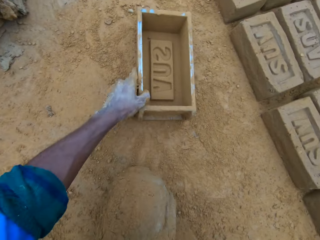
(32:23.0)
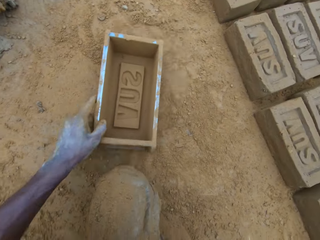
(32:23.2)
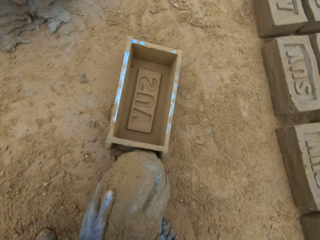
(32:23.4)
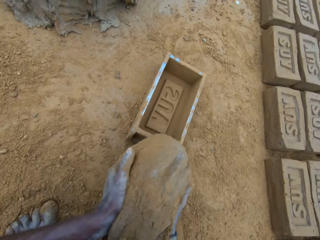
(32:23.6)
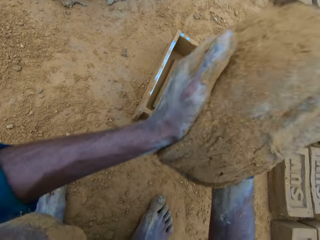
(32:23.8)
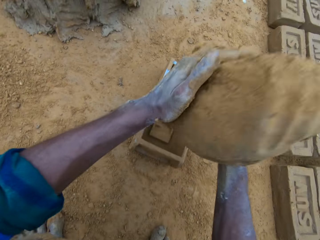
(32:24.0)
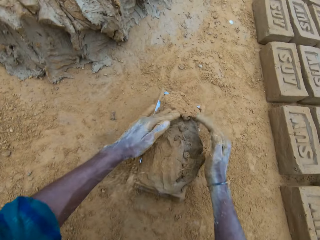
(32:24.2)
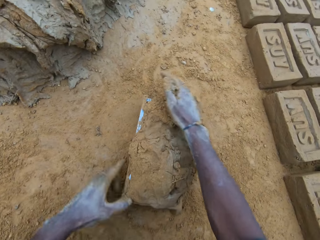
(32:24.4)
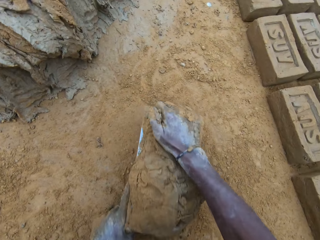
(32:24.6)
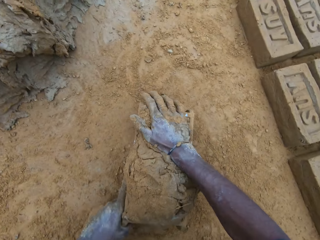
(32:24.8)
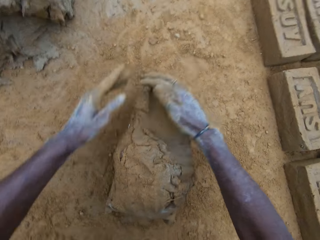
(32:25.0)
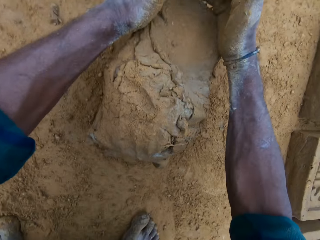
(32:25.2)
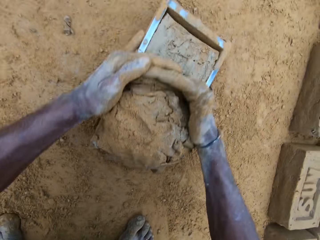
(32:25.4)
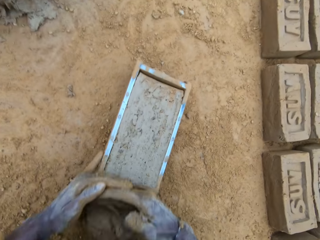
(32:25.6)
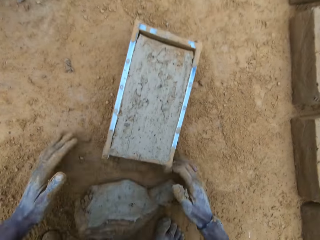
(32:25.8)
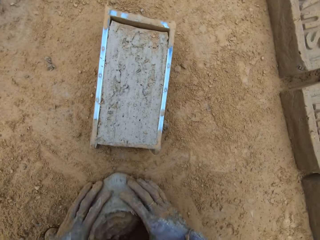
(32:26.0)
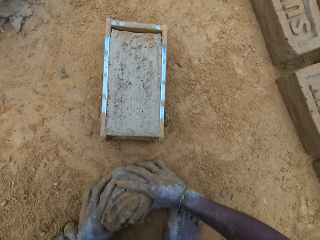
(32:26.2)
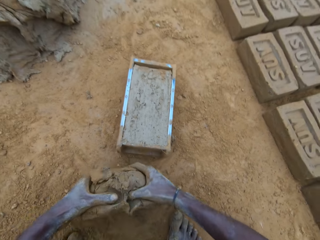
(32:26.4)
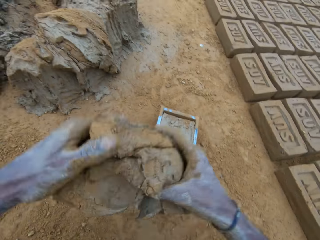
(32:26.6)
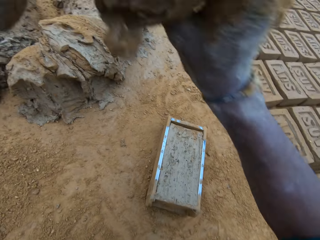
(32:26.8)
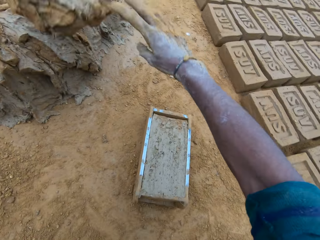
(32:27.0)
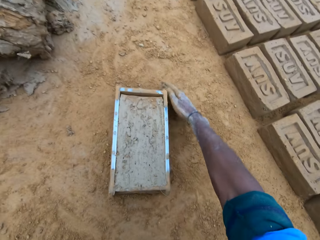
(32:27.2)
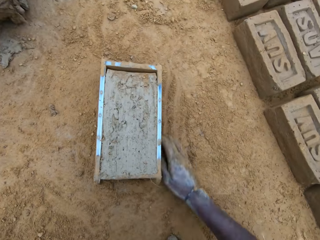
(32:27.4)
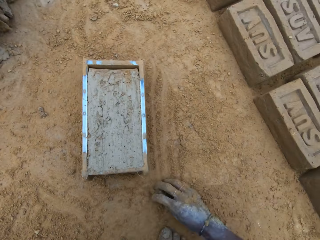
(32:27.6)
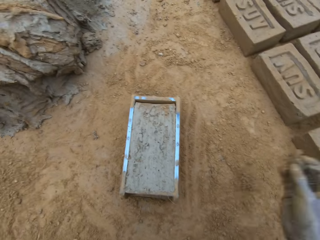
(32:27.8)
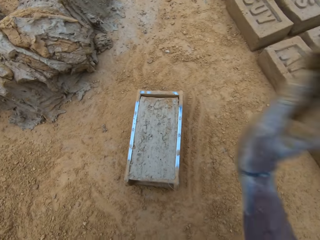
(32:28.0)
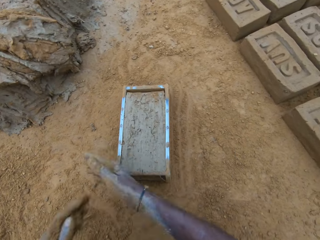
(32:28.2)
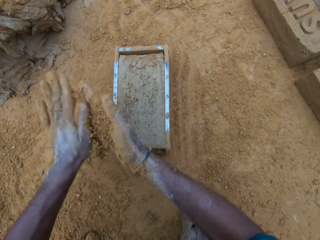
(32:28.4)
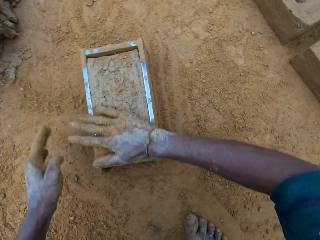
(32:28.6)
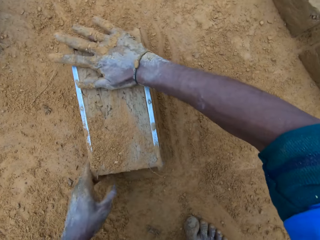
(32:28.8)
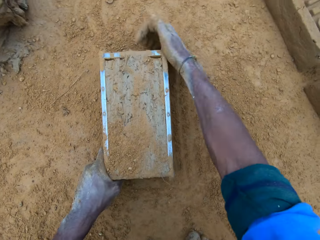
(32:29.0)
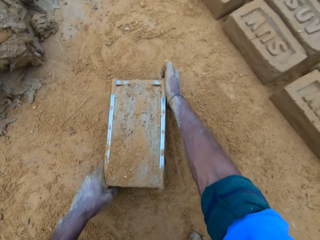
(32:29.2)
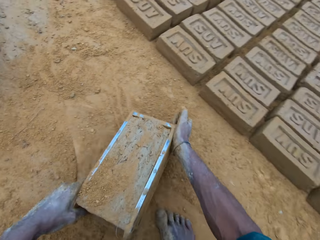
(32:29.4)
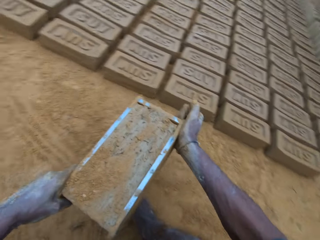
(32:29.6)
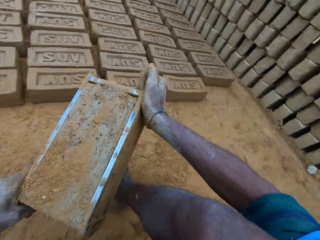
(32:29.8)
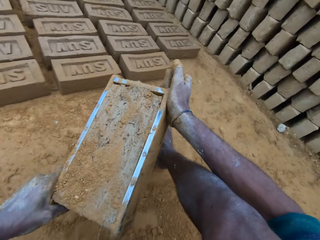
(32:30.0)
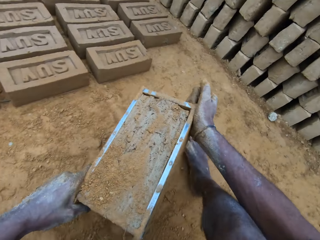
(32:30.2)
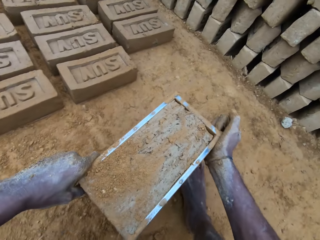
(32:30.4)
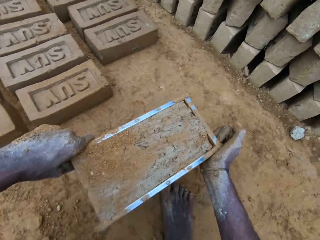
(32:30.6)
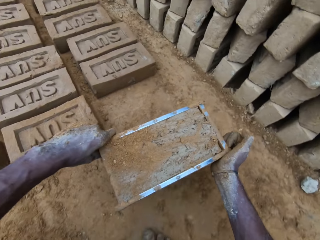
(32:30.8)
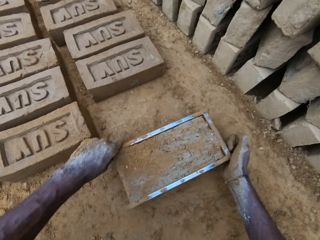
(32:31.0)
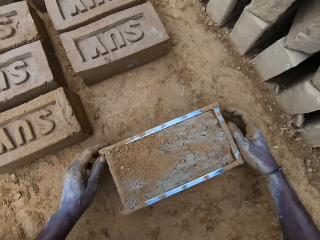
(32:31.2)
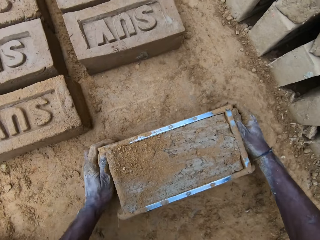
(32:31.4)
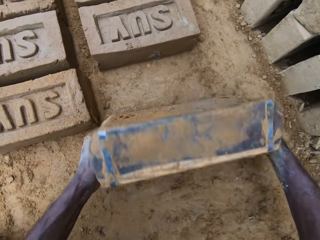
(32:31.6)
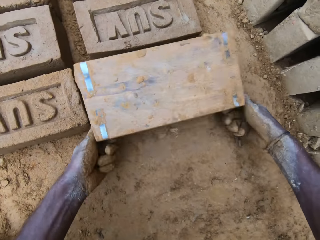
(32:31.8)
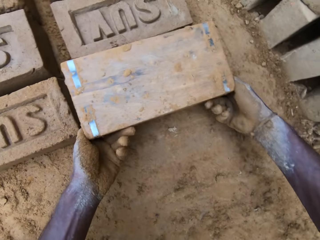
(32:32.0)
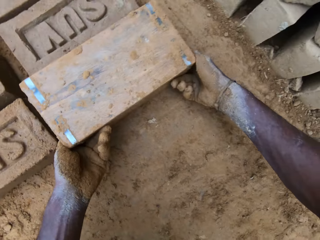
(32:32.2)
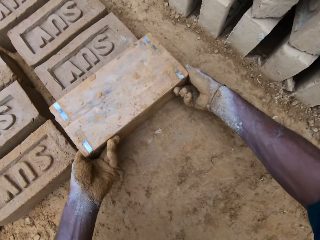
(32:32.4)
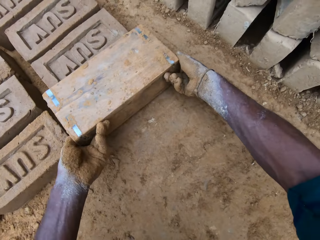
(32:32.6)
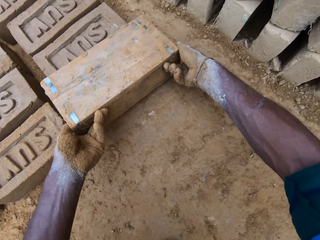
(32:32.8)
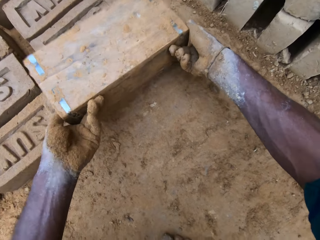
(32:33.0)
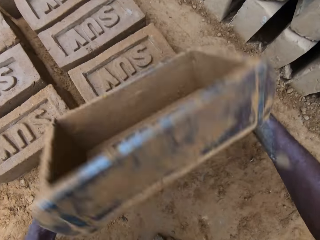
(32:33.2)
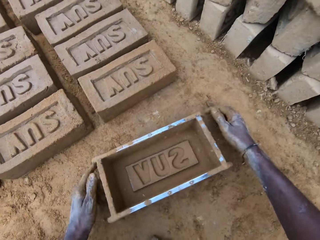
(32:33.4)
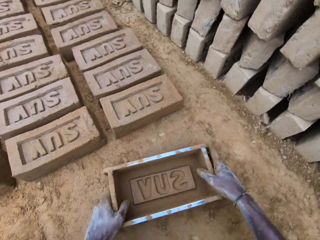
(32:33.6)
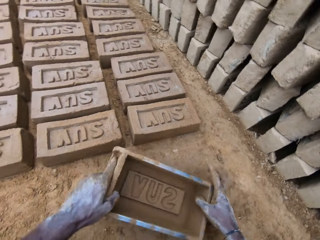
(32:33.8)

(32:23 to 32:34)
The camera wearer shifts mud on the ground. He moves the brick mold. He drops the concrete in the brick mold. He hits the brick mold on the ground. He compresses the mud. He cuts the mud from the mold. He picks up the concrete from the ground. He throws the concrete on concrete. He picks concrete from the ground and throws the concrete. He rubs the sand on his hands. He holds the mud in the mold. He puts the sand on the concrete. He moves the brick mold. He drops the mold. He flips the brick mold. He lifts the mold and drops the mold.

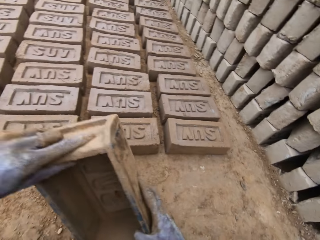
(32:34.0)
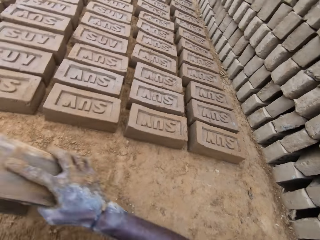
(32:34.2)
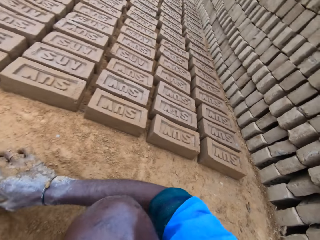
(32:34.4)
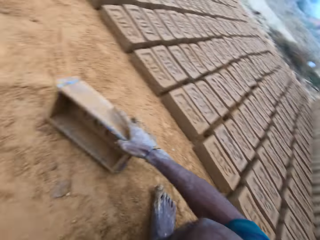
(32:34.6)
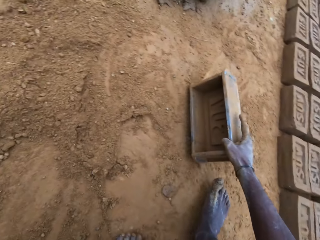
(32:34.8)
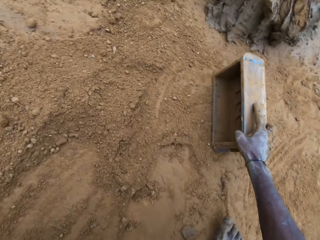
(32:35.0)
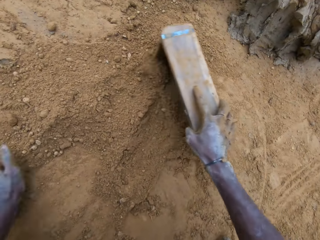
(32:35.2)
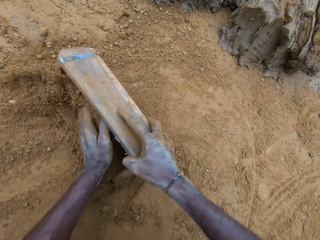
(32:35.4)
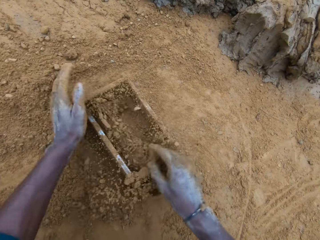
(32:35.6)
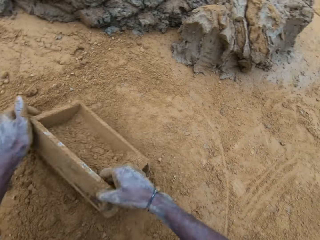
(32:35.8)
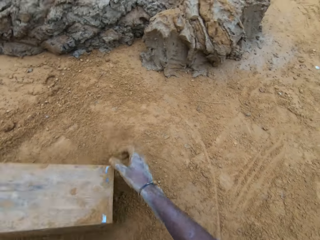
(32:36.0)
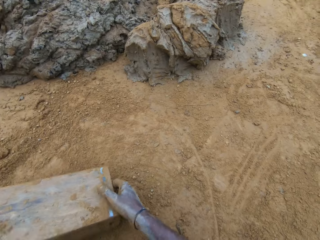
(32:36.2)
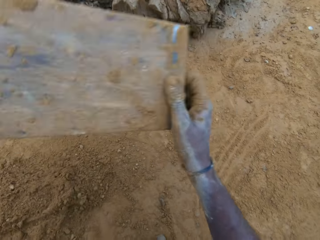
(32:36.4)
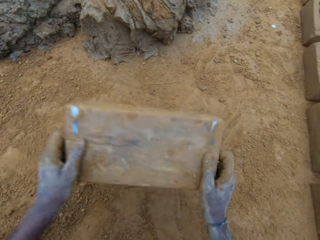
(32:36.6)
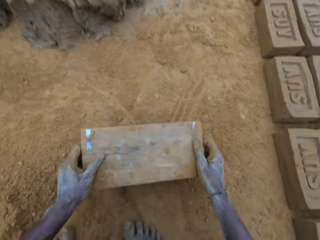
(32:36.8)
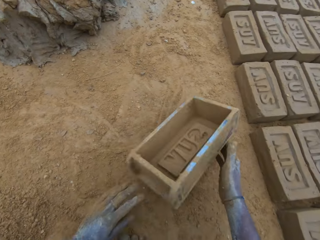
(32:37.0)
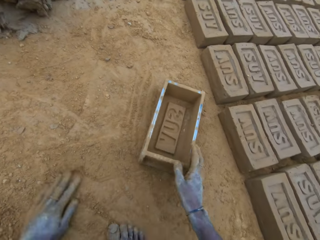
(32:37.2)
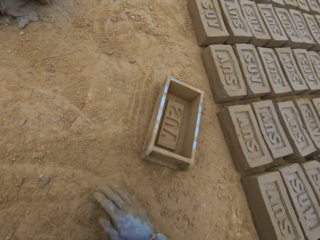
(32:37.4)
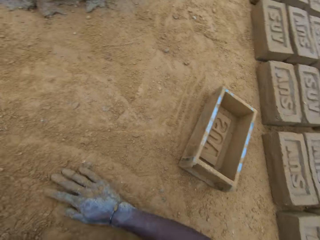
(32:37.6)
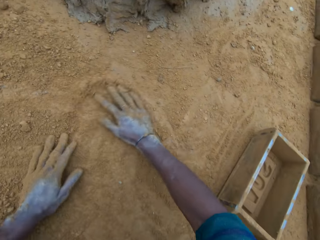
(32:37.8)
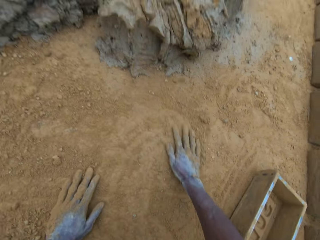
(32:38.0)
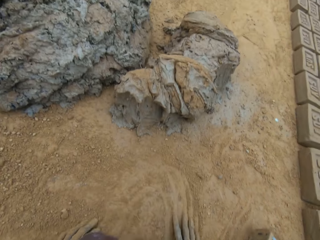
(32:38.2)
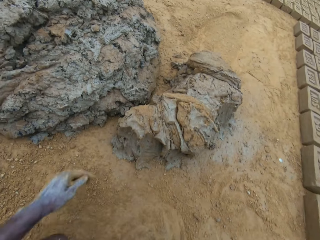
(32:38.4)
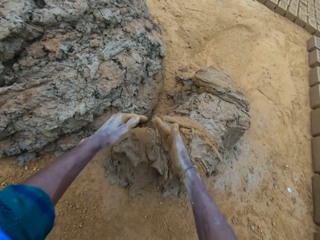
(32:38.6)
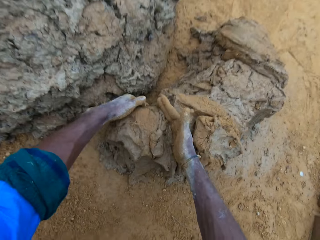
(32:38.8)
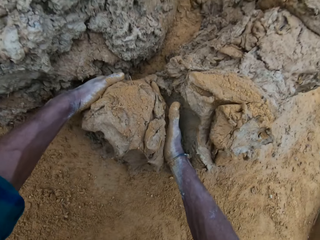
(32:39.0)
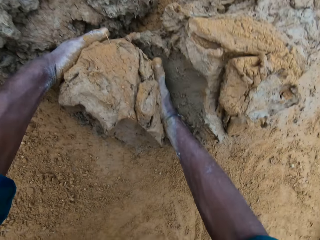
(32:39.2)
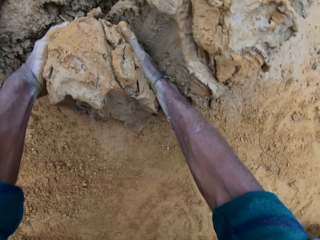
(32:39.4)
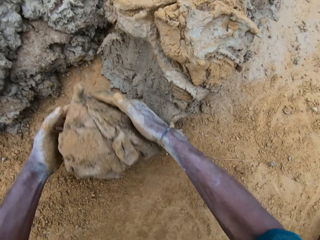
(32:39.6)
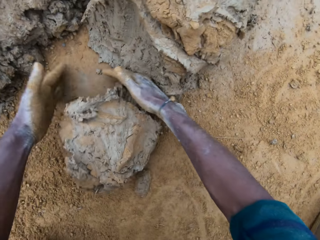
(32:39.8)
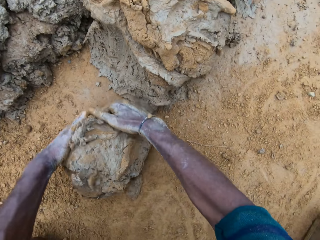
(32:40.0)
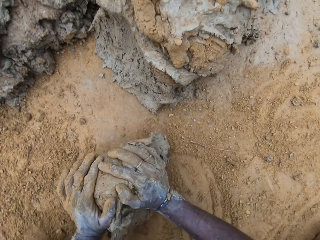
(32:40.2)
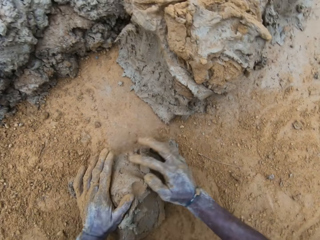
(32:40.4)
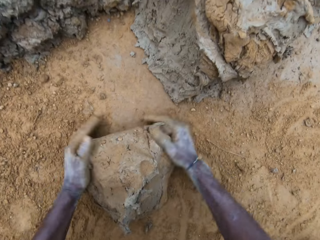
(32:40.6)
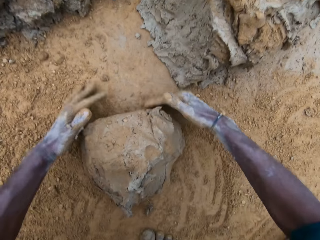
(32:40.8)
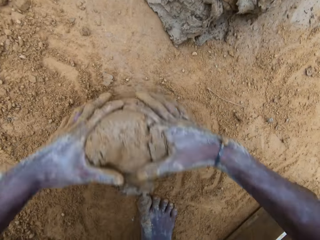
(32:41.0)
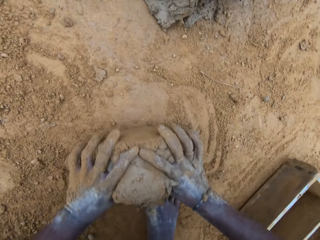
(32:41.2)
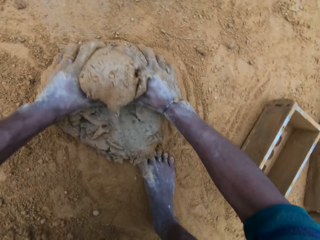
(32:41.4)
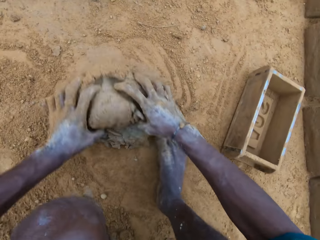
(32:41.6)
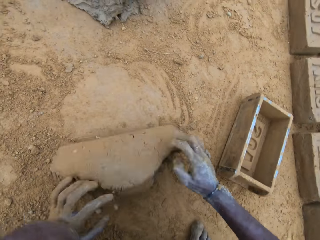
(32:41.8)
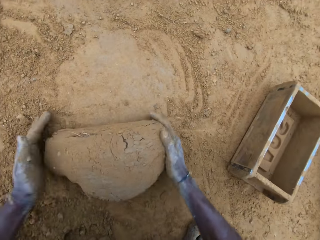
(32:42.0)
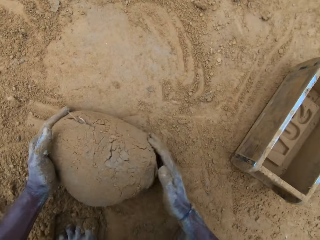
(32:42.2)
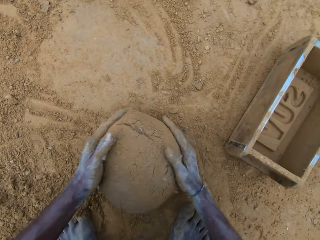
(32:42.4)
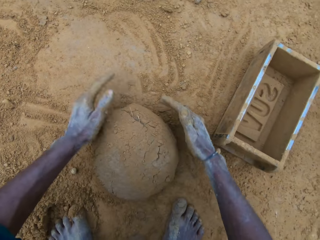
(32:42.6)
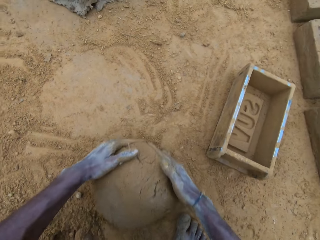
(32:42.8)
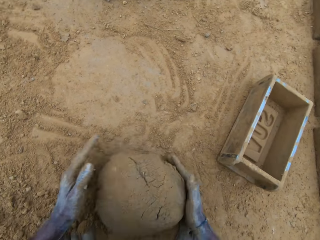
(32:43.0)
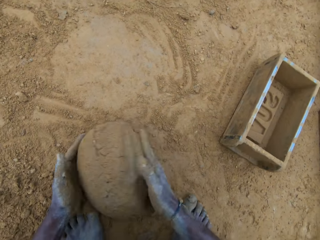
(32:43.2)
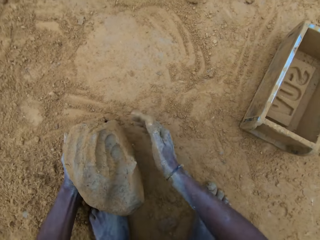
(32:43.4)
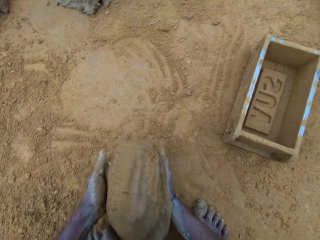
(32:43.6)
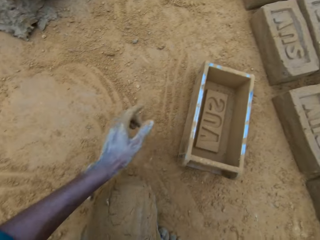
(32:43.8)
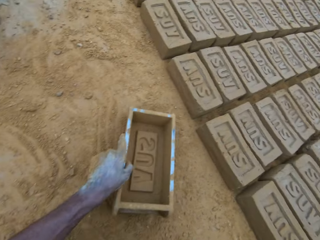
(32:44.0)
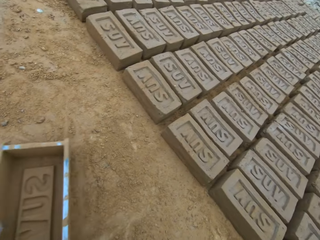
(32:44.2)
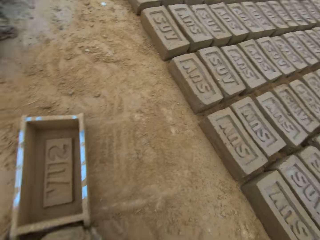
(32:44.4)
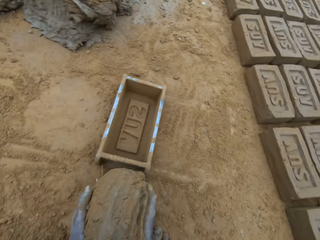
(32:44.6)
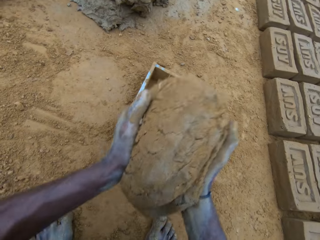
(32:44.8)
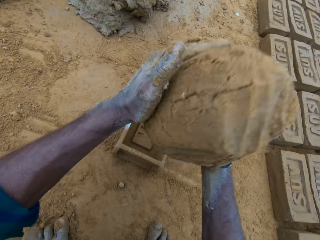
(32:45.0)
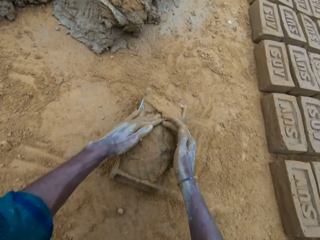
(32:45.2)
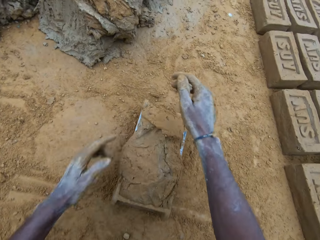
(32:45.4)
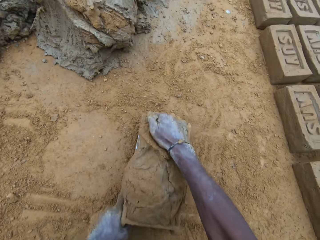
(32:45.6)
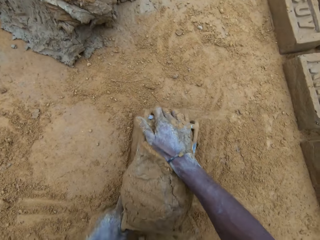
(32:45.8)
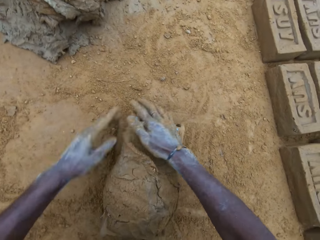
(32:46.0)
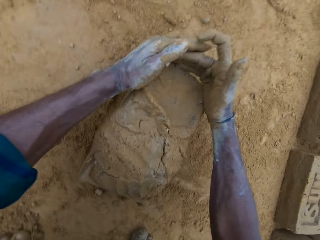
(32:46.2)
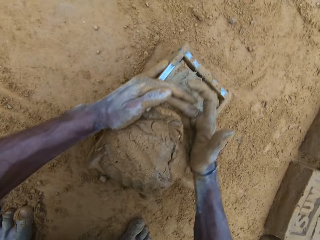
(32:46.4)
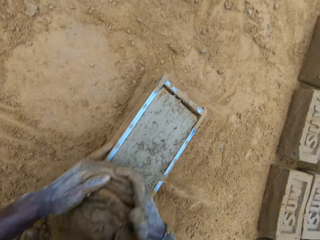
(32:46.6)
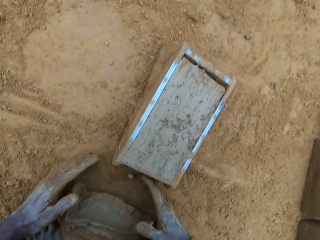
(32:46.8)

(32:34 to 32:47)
The camera wearer moves the brick mold. He wipes the mold with soil. He puts sand in the brick mold. He flips the brick mold, hits the brick mold on the ground and flips the brick mold. He drops the mold. He rubs his hands on the ground. He cuts the concrete. He scoops mud. He rolls the concrete on the ground. He picks up the concrete from the ground. He moves the brick mold on the ground. He drops the concrete in the brick mold. He compresses the mud in the mold. He hits the brick mold on the ground. He cuts the mud from the mold.
